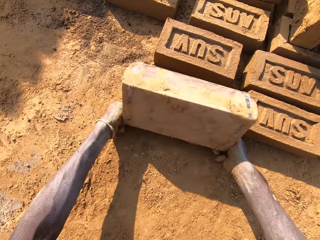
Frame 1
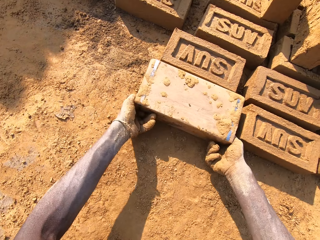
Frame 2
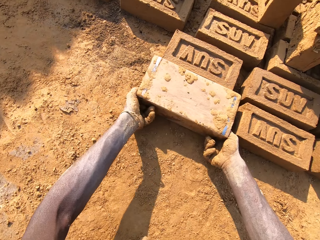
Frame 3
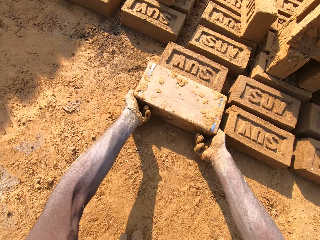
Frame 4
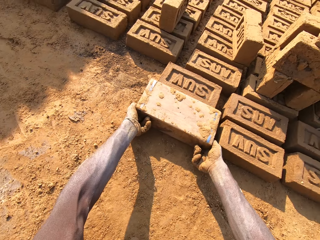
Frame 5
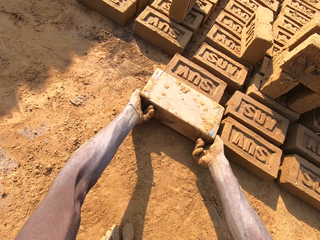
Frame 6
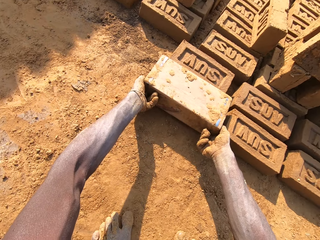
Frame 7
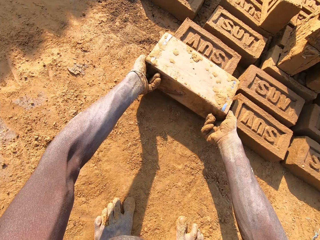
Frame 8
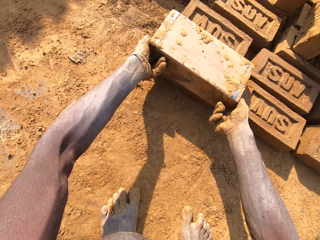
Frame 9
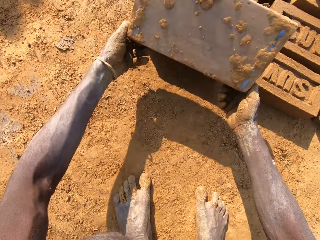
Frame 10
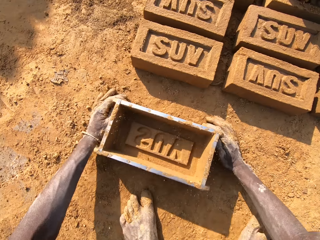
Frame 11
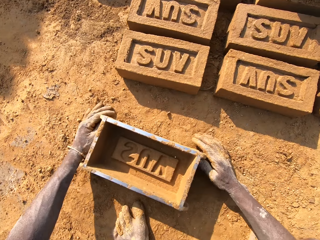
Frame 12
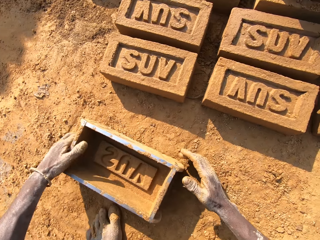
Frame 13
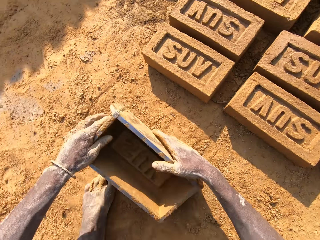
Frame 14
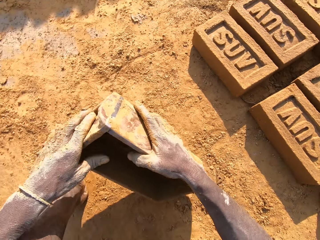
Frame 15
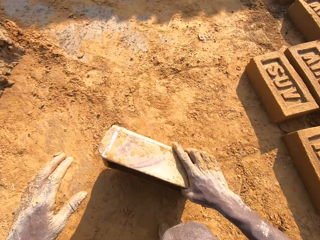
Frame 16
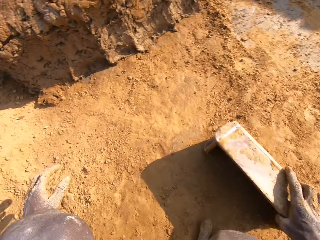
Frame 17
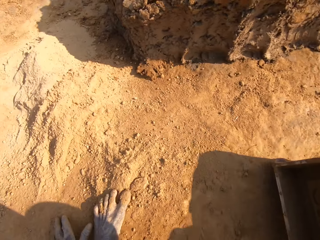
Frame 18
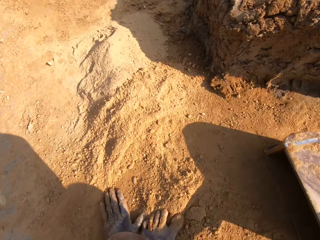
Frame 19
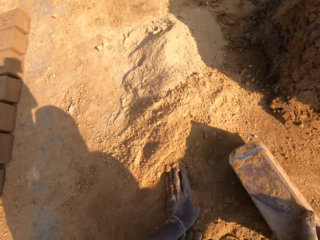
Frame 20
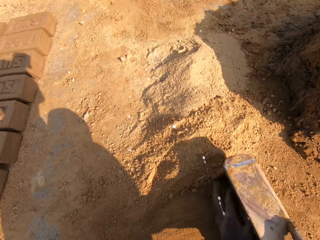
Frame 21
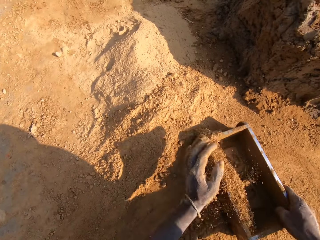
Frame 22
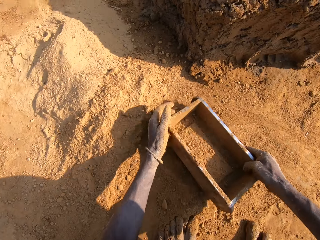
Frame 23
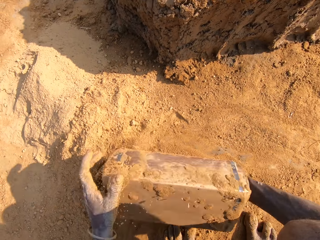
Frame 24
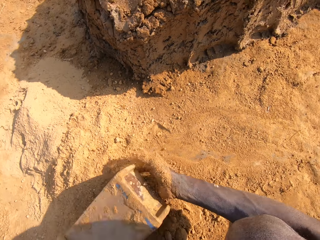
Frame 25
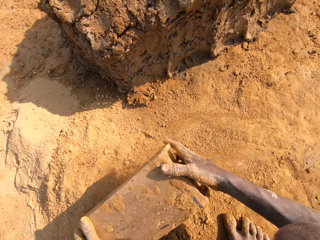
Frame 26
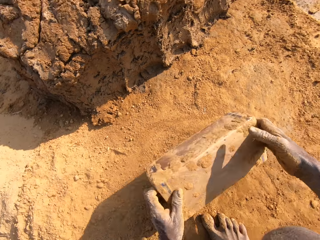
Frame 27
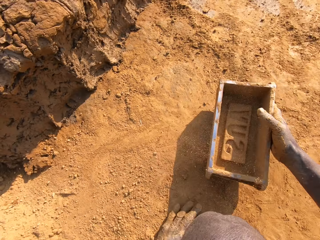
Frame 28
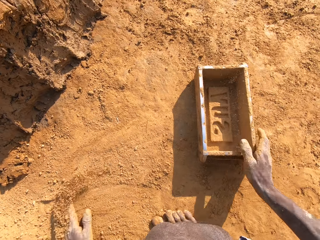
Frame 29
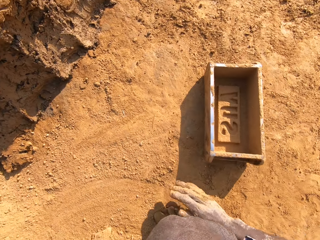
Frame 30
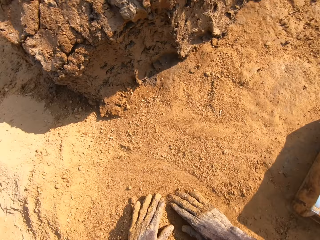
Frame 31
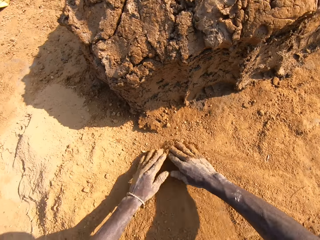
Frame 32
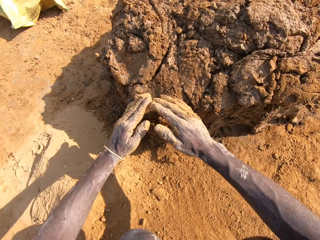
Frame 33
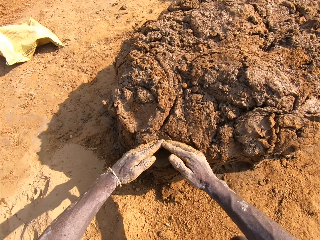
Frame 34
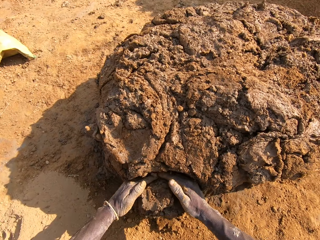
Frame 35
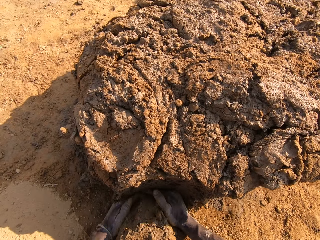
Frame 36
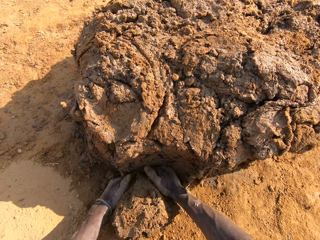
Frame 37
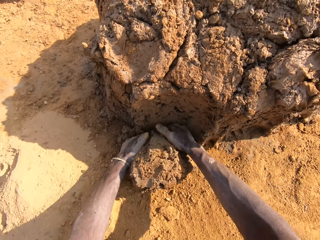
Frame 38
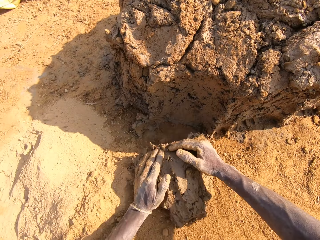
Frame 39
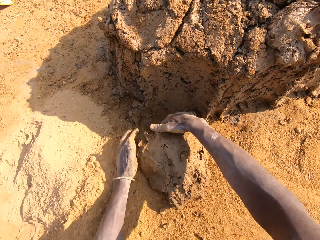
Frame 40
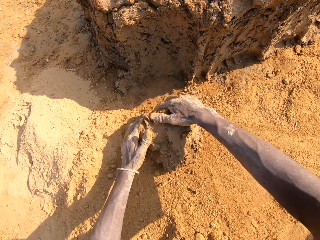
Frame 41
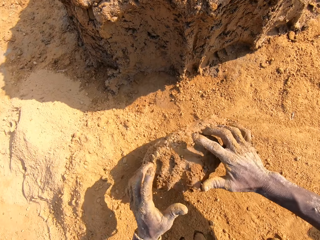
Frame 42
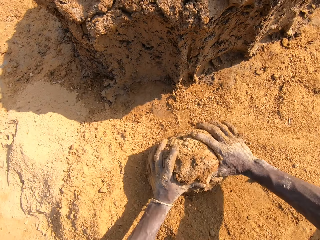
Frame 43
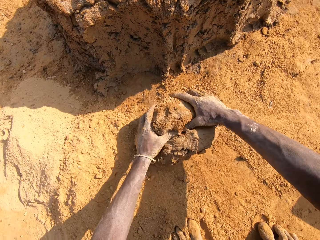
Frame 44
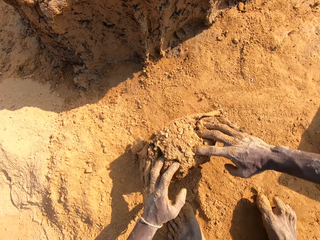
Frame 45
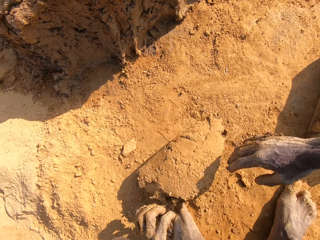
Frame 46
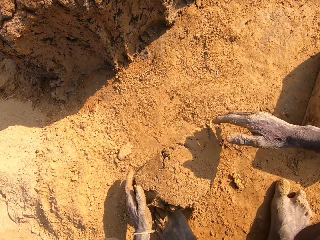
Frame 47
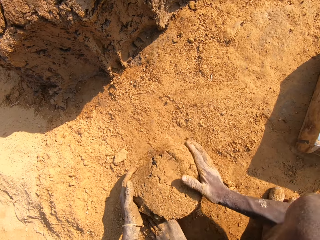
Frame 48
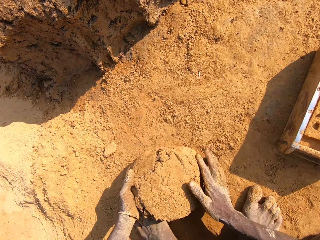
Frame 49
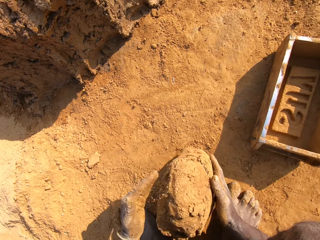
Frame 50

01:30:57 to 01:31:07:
The camera wearer puts the brick to the ground. He molds the mould in the container on the floor. He pulls the brick mold. He puts soil or sand in the brick mold. He pours the sand in the mould container on the floor and puts the mould container on the floor. He molds the clay on the floor. He cuts mud with his hands. He mixes the mud with the soil.

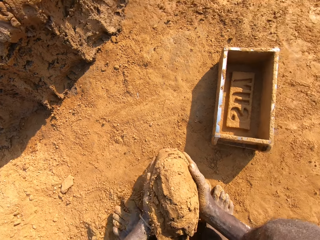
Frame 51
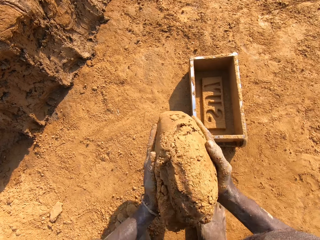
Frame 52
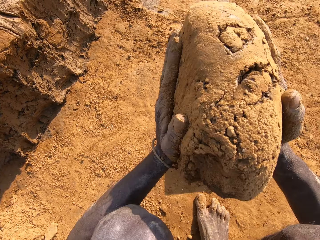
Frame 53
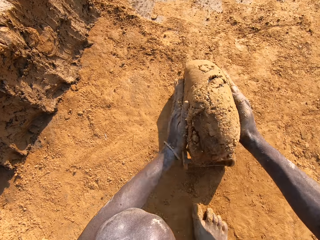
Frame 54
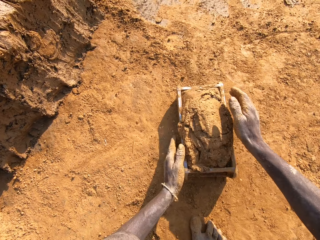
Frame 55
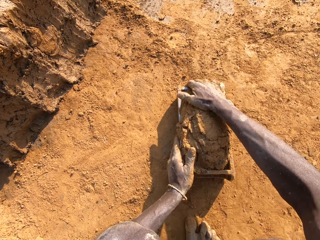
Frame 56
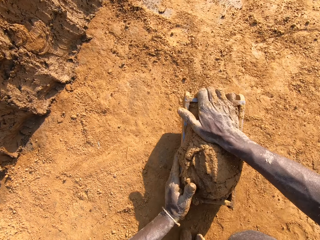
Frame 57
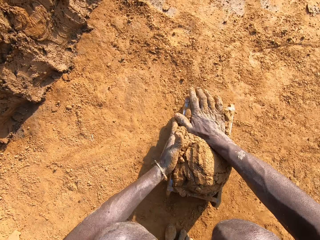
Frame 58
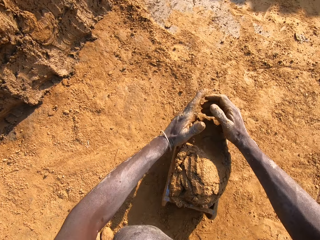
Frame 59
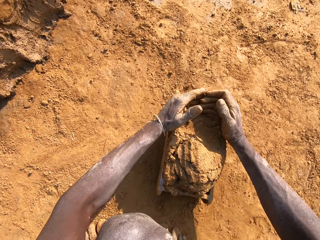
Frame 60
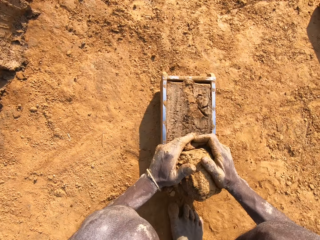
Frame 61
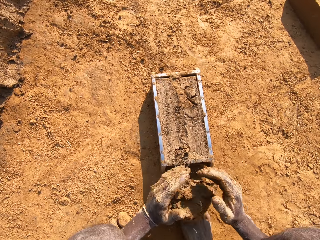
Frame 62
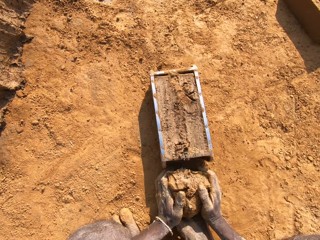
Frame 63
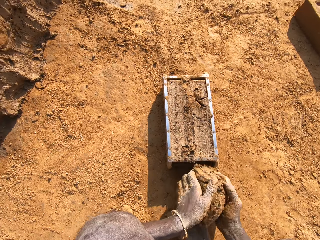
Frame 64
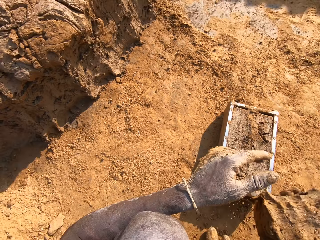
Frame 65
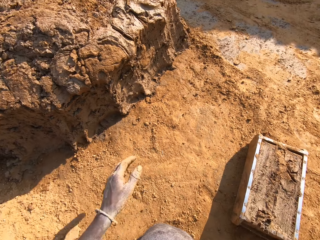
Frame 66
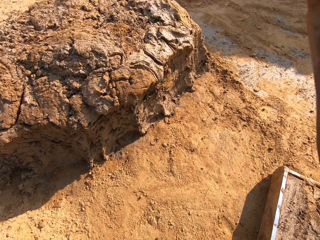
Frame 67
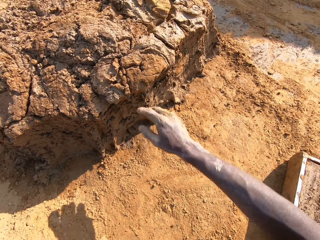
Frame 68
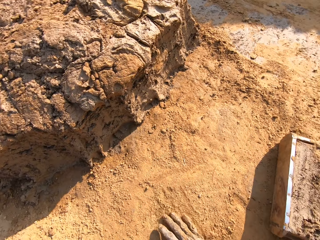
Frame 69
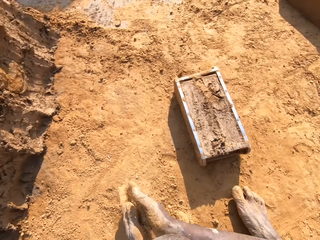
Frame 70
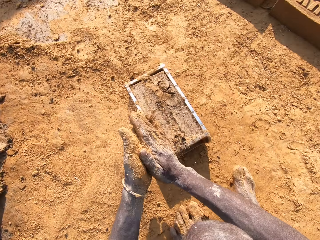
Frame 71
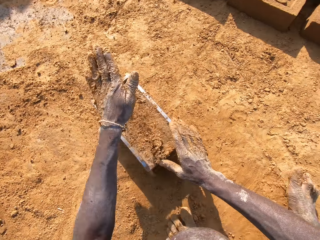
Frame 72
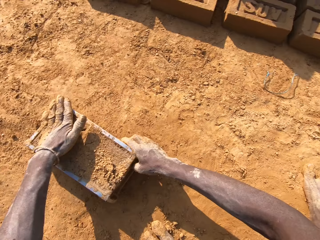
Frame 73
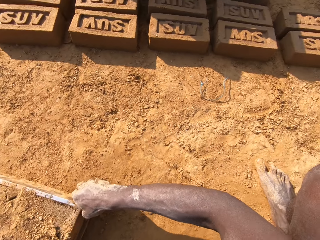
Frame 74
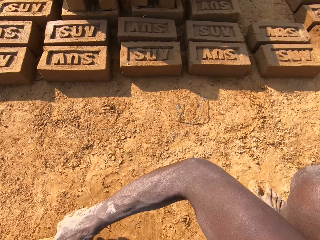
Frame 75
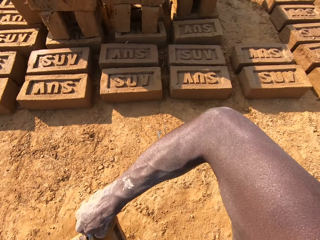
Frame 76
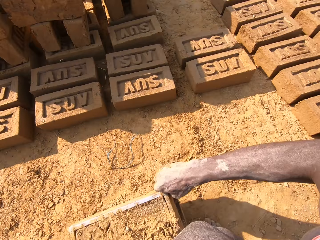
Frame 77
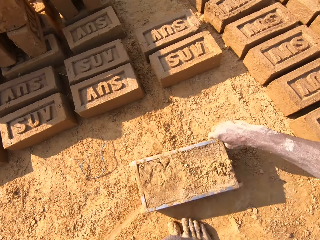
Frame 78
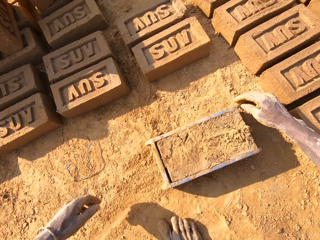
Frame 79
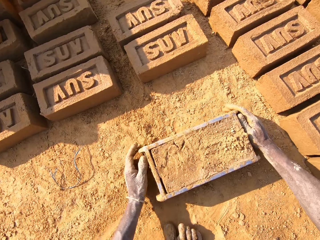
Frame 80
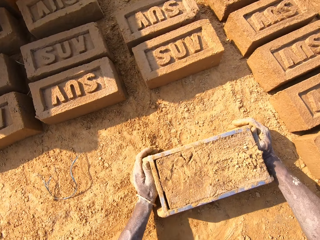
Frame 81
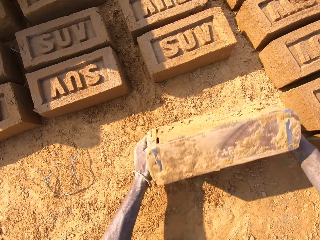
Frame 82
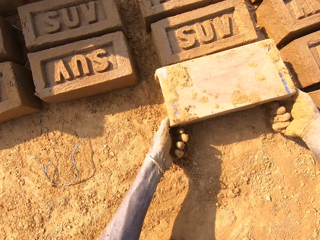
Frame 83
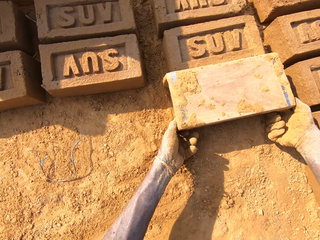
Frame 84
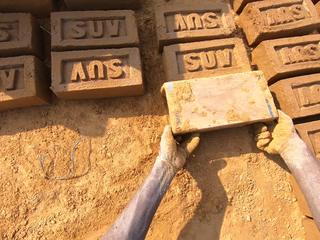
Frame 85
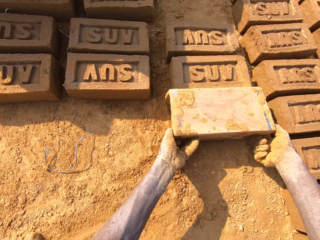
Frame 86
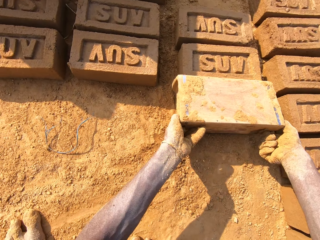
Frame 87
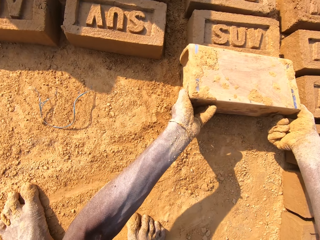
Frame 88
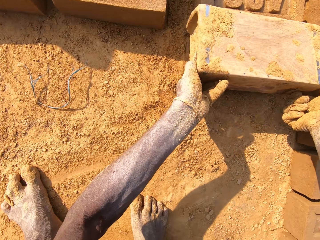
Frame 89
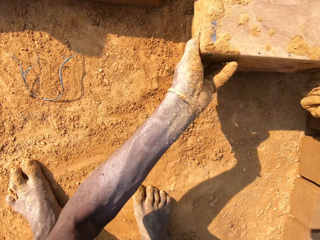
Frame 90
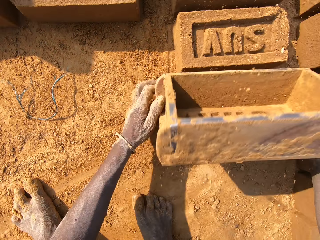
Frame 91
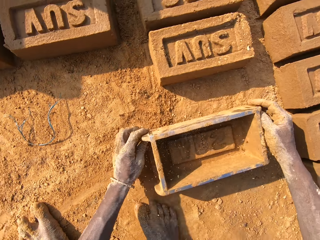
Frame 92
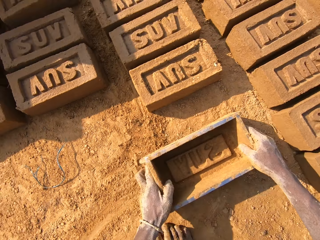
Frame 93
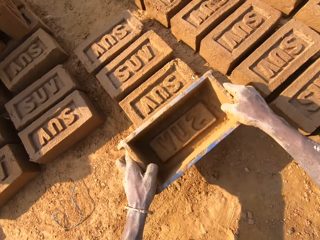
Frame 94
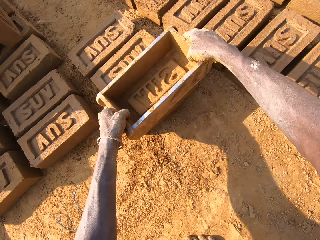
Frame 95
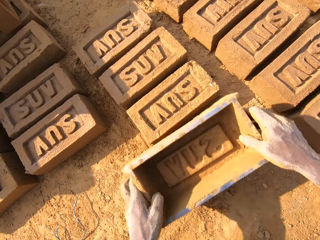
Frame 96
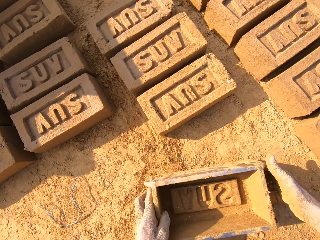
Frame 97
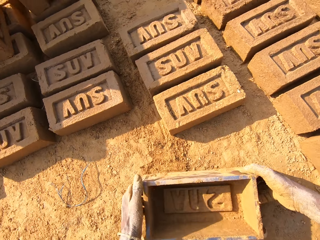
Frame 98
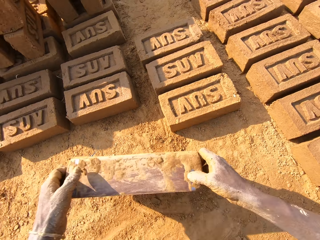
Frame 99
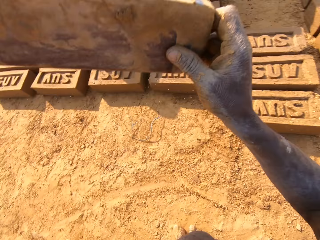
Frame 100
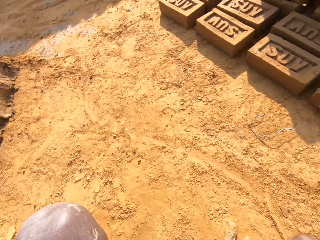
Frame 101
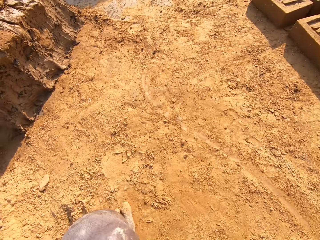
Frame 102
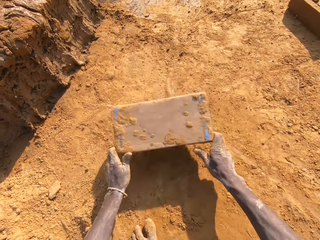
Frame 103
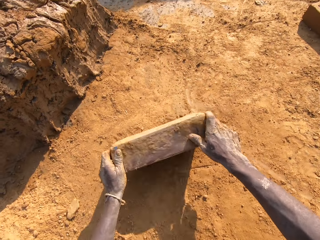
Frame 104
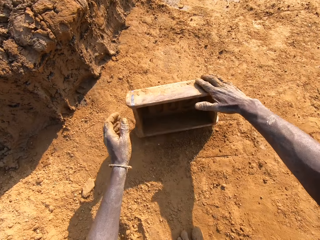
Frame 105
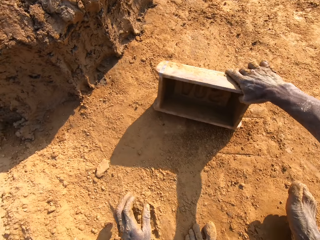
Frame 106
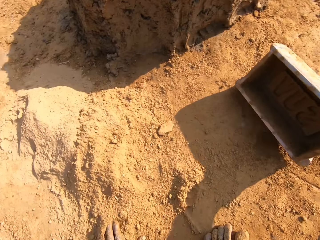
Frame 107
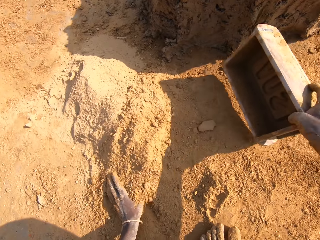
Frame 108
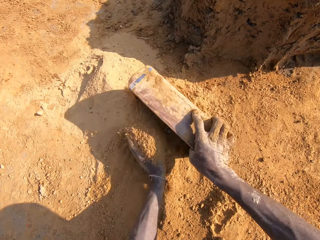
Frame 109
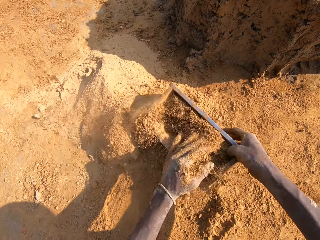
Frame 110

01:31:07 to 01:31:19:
The camera wearer puts mud in the brick mold. He cuts the mud in the brick mold. He scrapes off the excess mould with his hands. He throws the excess mould on the clay. He puts the brick to the ground. He molds the mould in the container on the floor. He pulls the brick mold. He dusts out the excess clay from the mould container. He puts soil in the brick mold.
